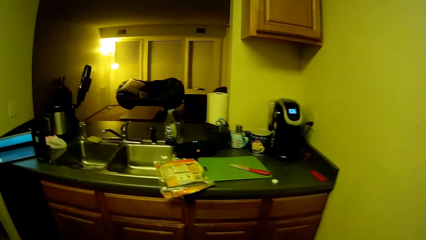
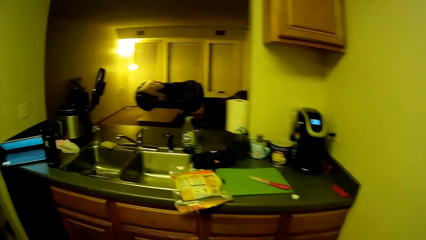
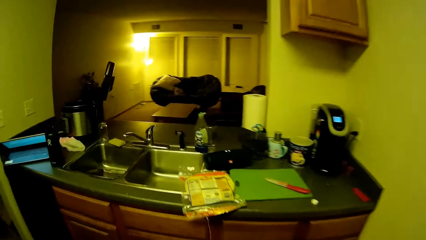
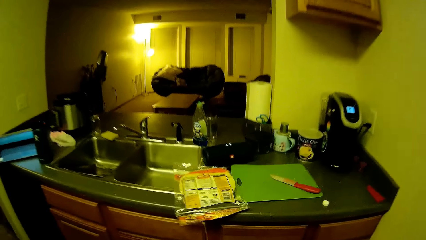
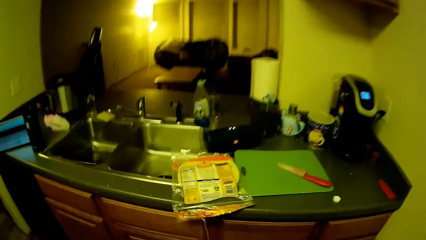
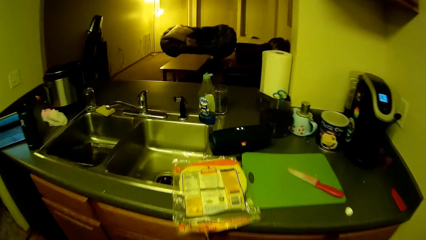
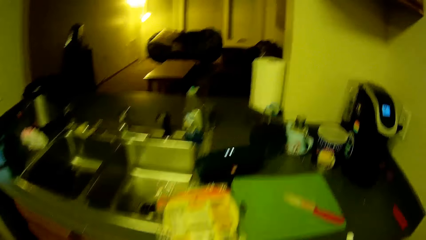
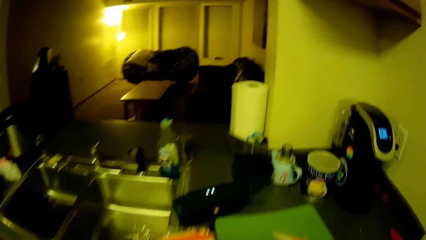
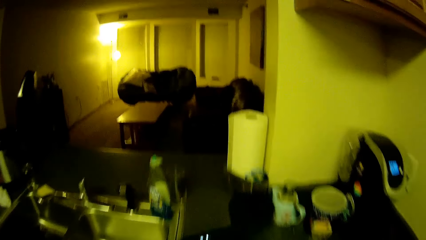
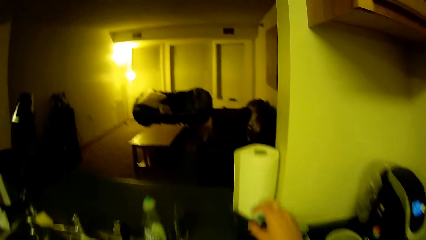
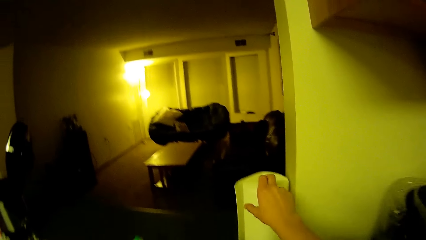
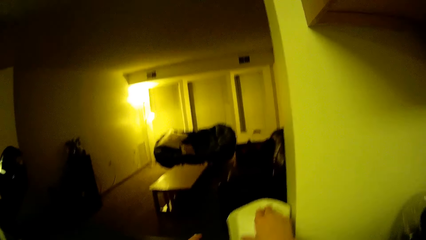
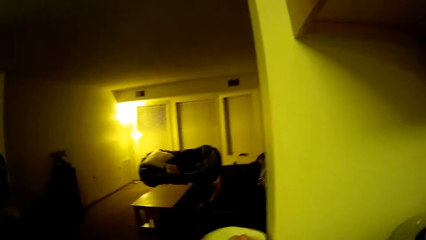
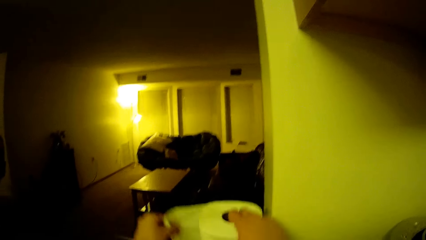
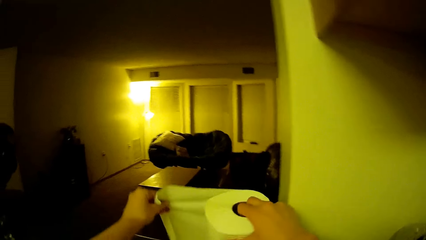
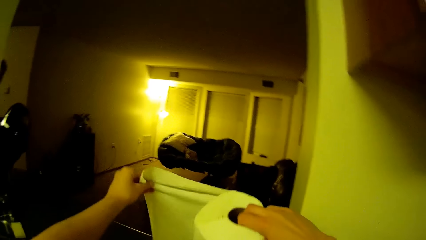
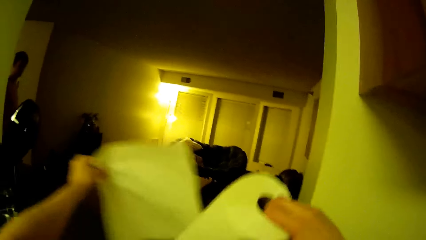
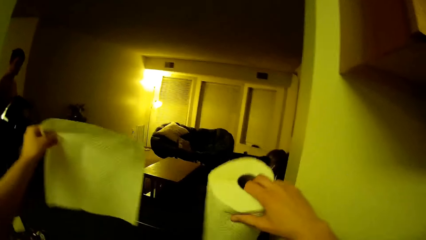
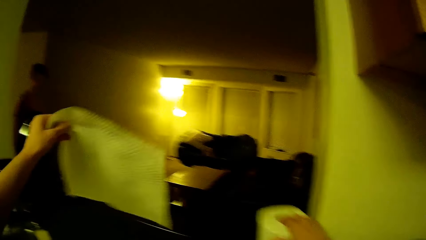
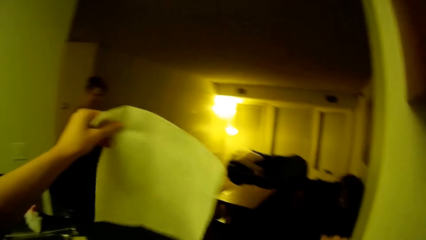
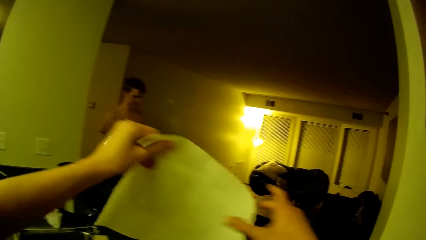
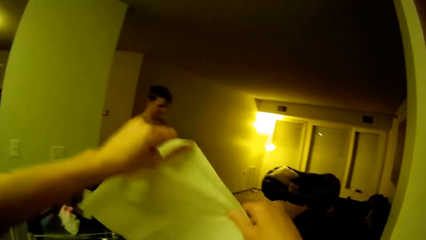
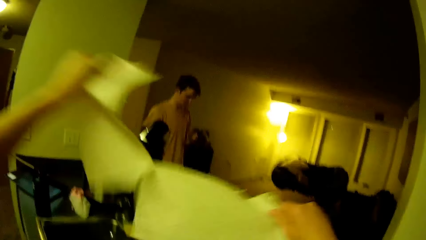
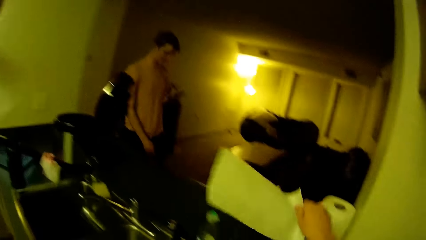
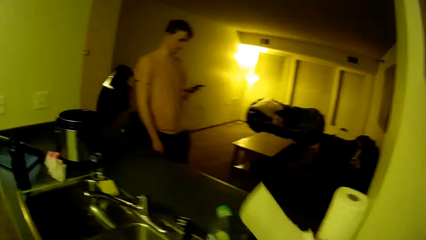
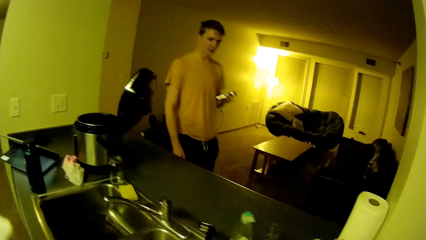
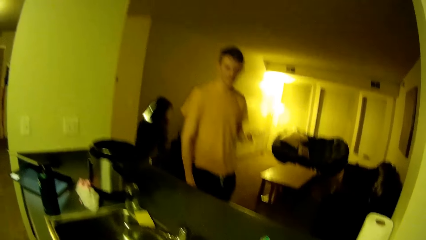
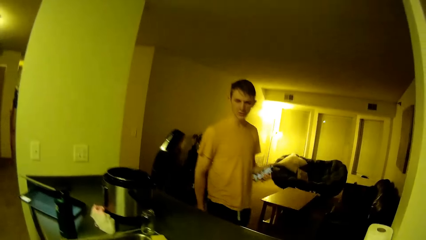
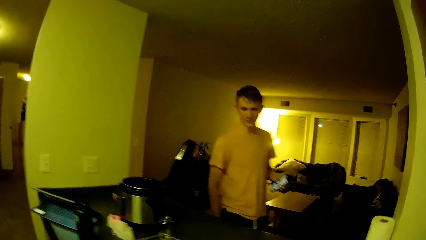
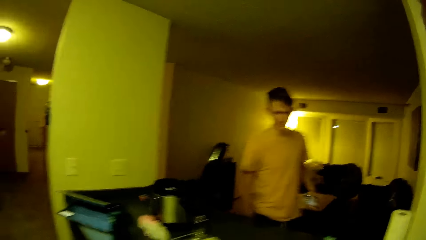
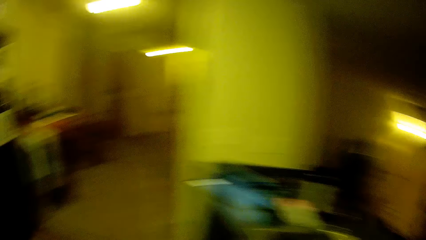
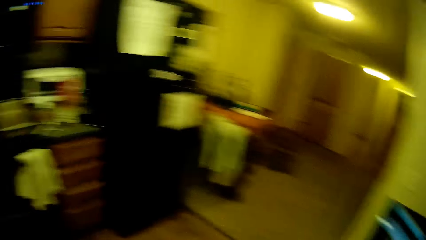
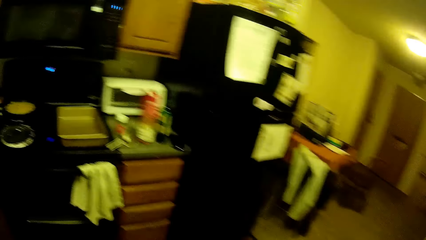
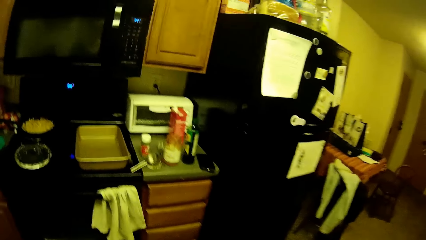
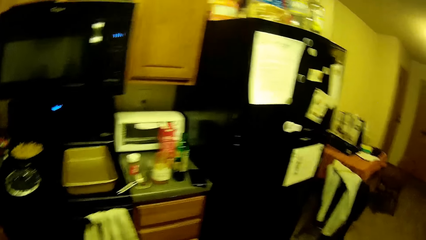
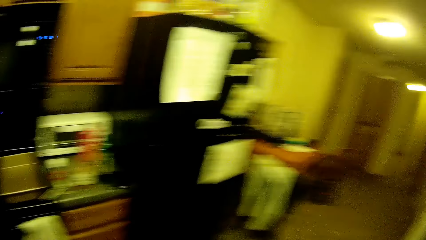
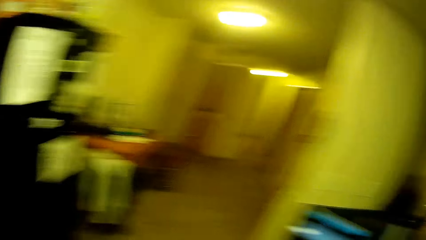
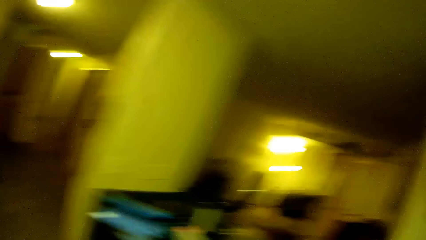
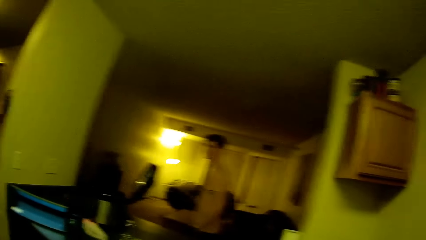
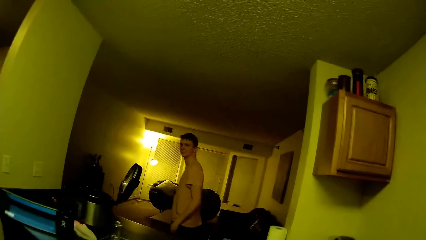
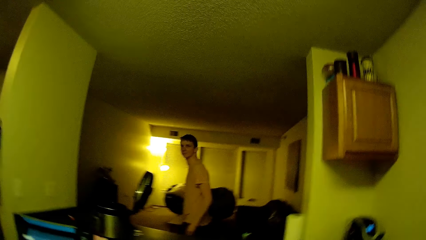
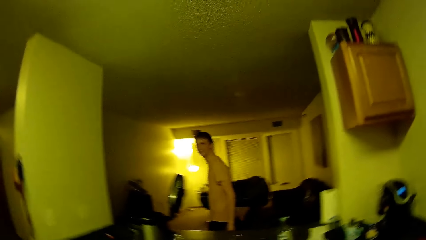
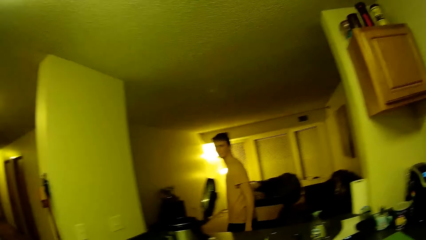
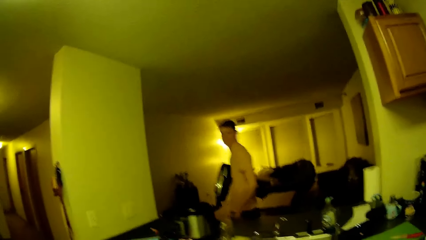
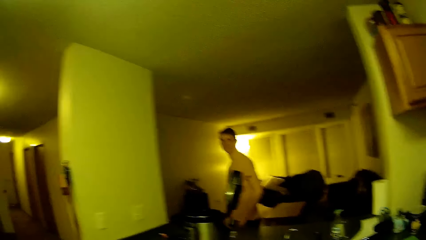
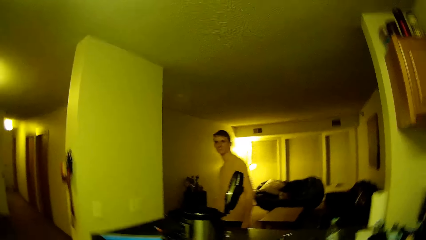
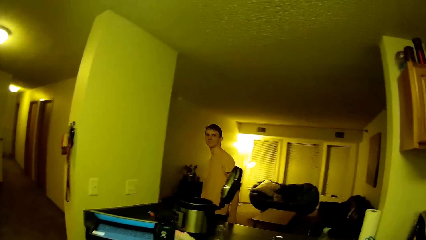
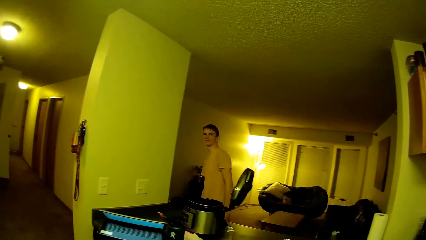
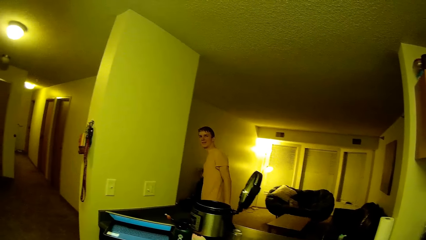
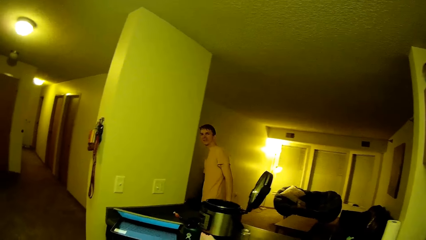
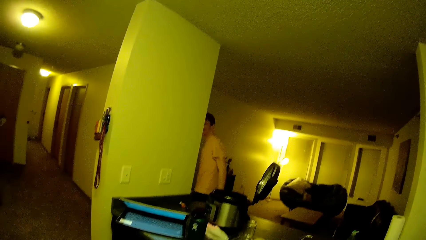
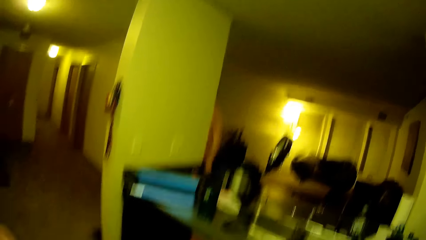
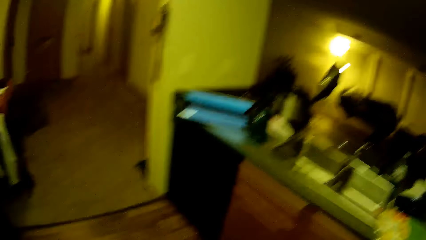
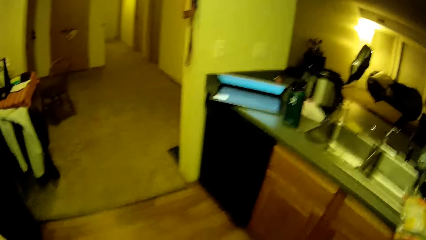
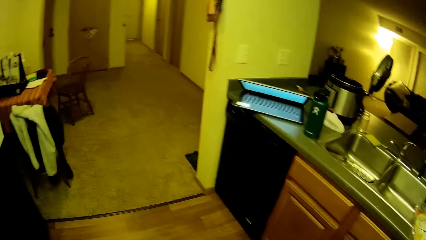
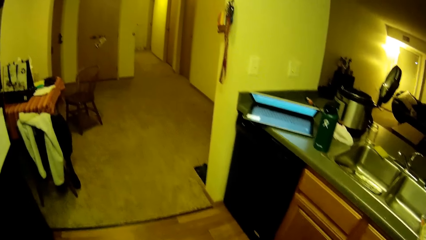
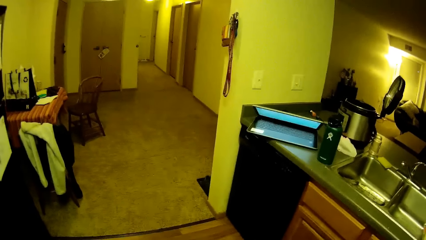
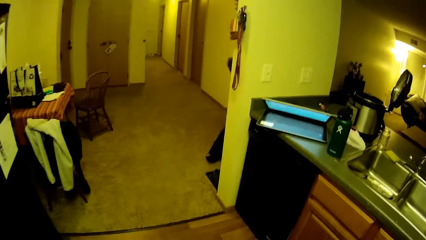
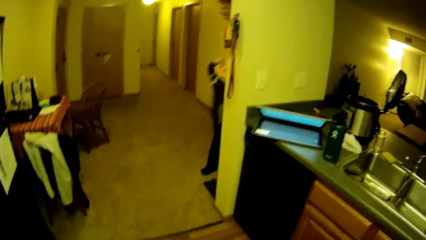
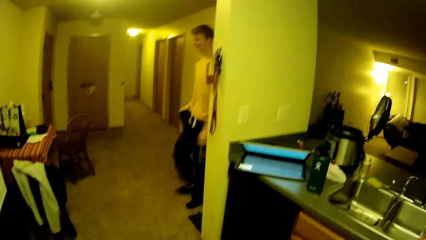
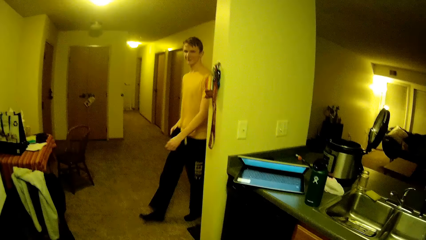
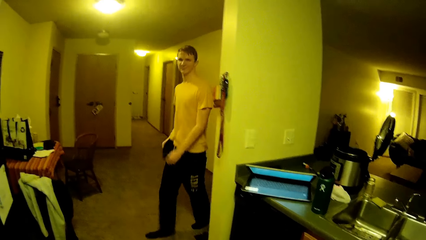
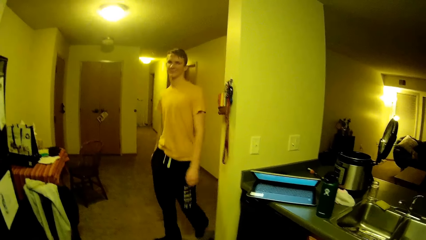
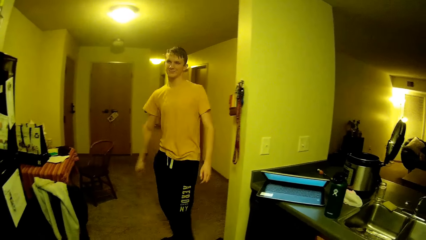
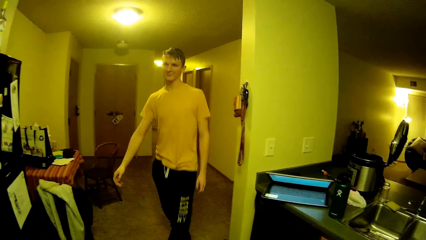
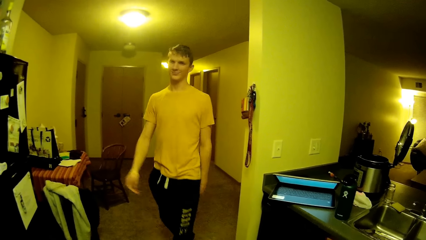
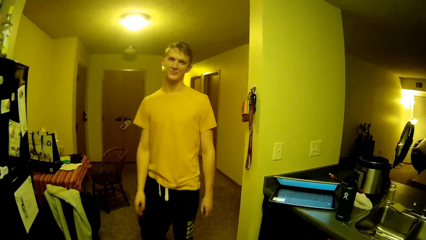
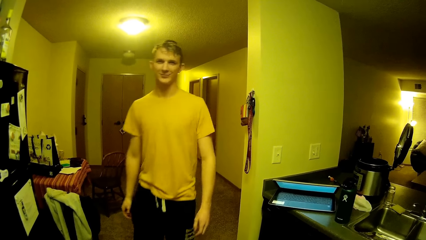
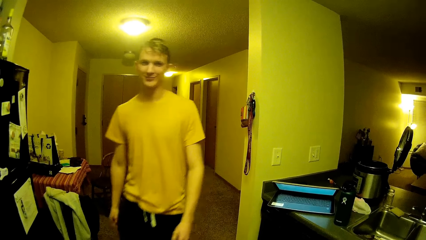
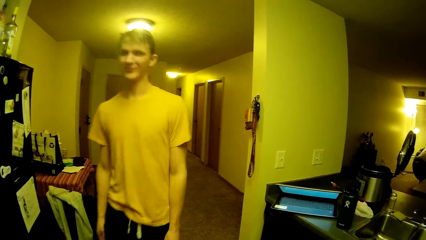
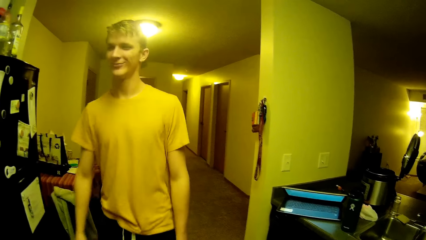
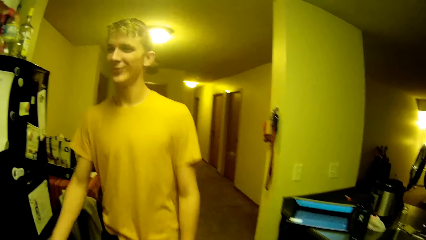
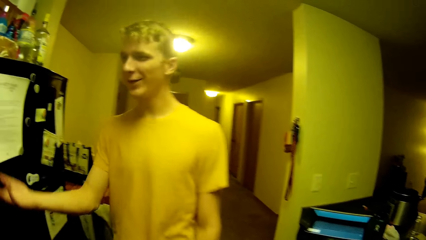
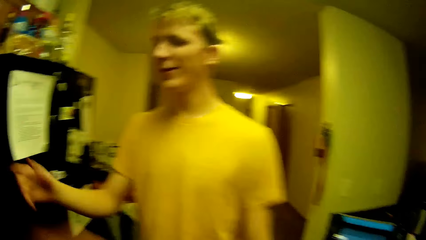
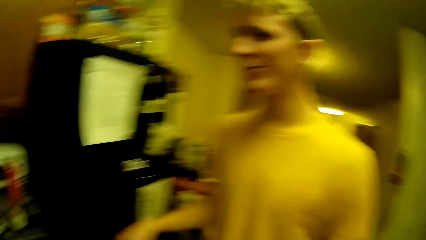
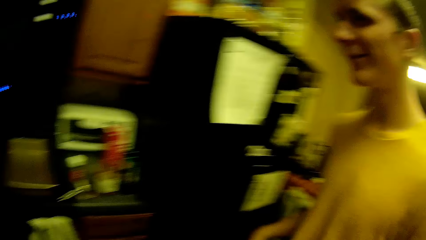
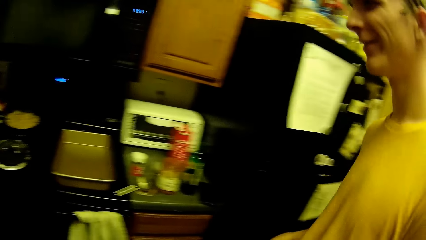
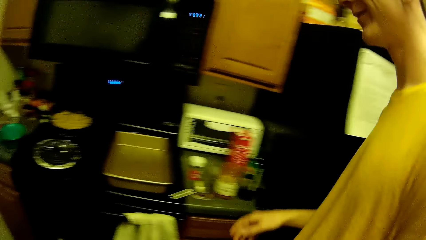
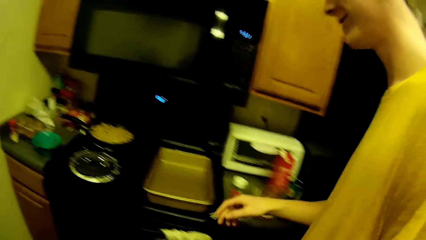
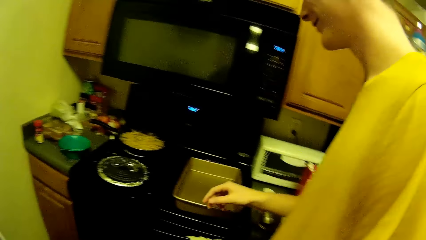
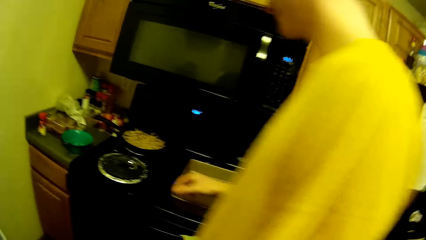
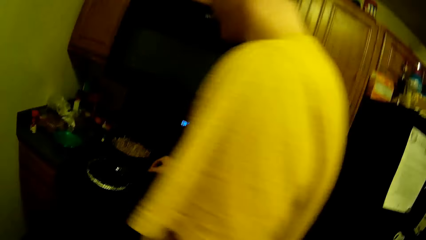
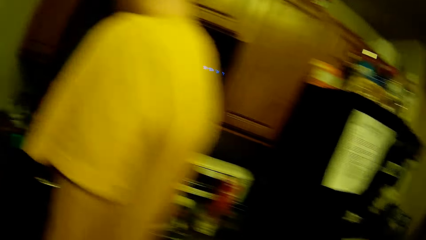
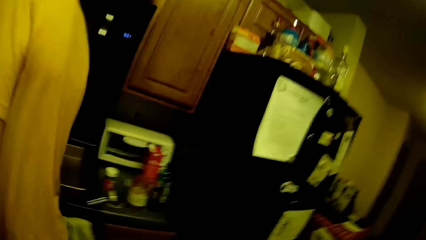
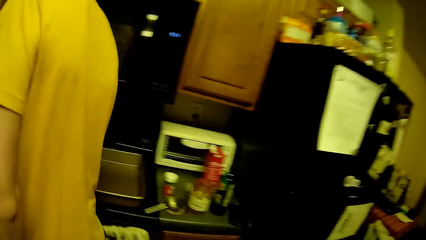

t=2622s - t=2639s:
The camera wearer cuts a piece of paper towel from the roll of paper towel. A man moves around the house. The man holds the phone. The camera wearer looks around the kitchen. The man walks around the kitchen. The man talks to the camera wearer.
